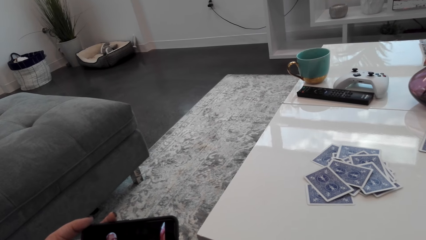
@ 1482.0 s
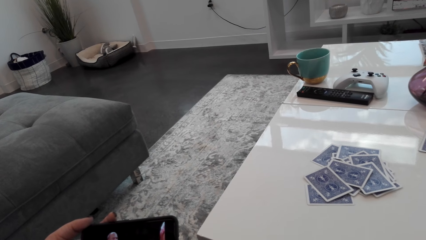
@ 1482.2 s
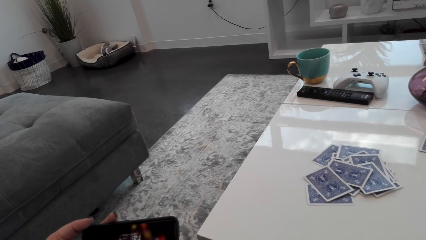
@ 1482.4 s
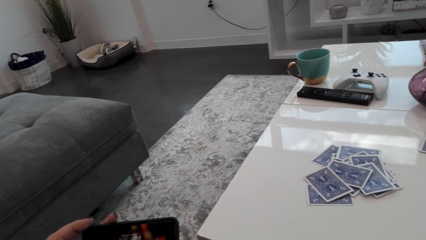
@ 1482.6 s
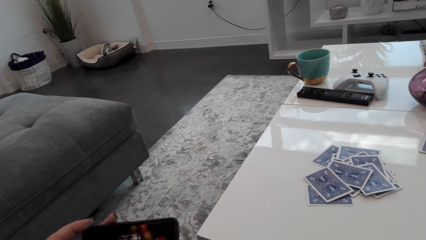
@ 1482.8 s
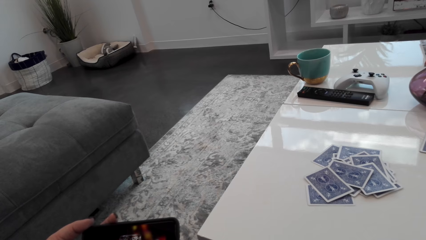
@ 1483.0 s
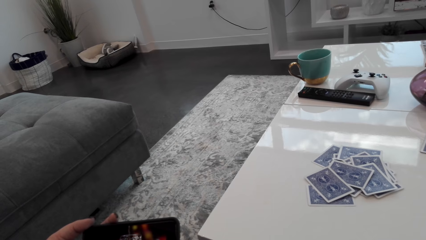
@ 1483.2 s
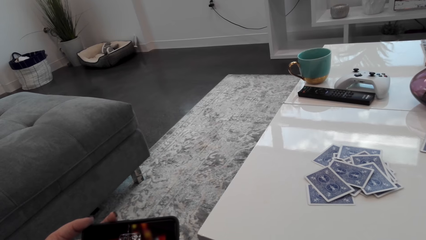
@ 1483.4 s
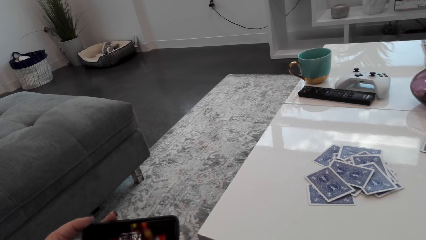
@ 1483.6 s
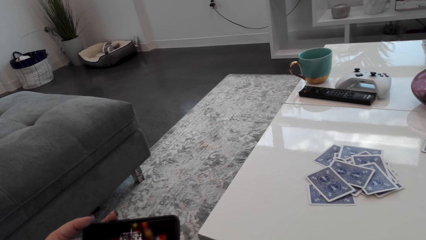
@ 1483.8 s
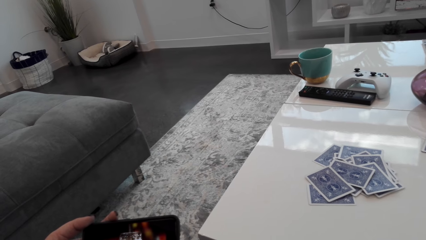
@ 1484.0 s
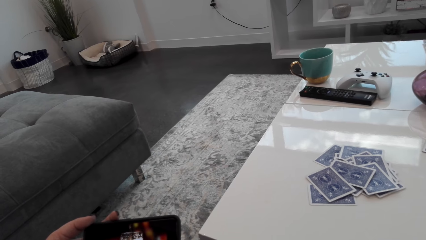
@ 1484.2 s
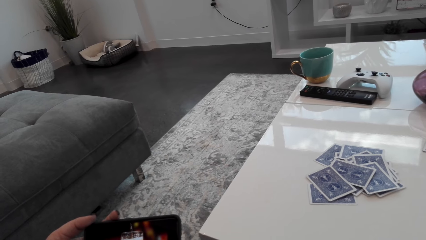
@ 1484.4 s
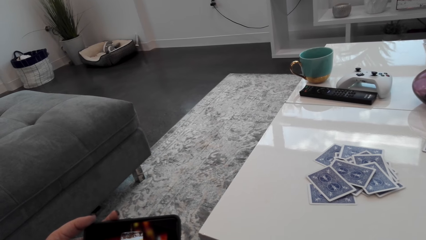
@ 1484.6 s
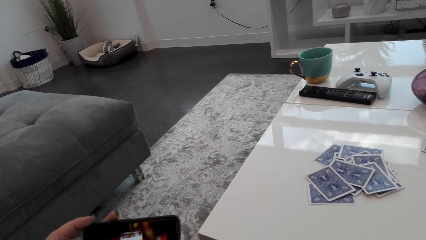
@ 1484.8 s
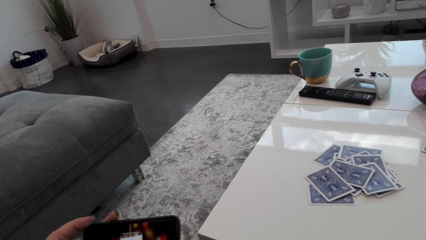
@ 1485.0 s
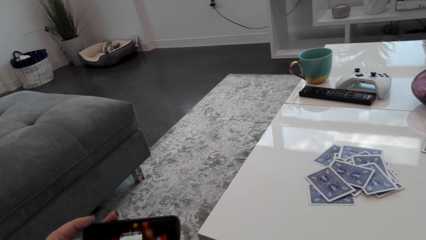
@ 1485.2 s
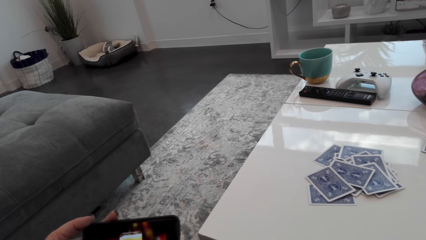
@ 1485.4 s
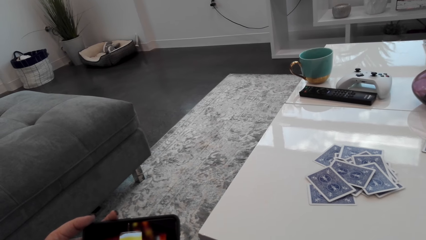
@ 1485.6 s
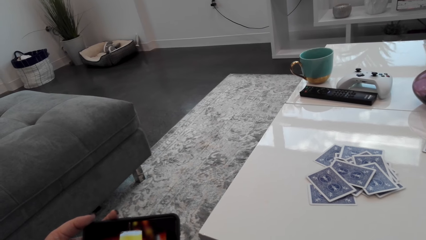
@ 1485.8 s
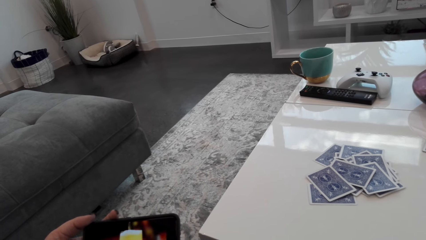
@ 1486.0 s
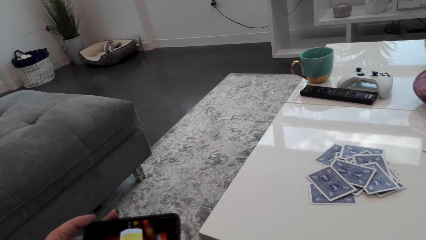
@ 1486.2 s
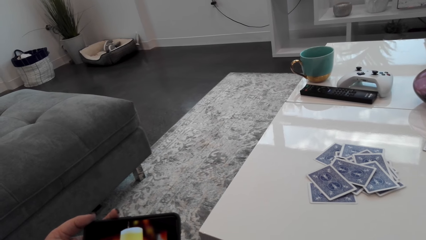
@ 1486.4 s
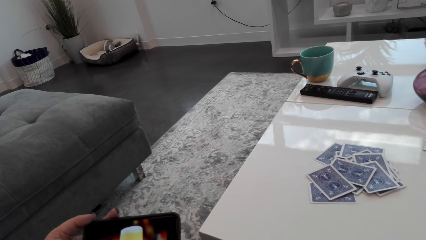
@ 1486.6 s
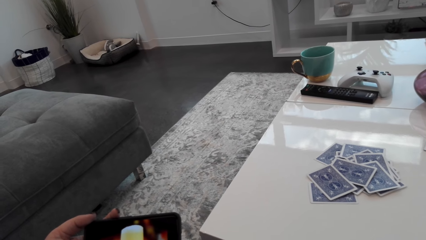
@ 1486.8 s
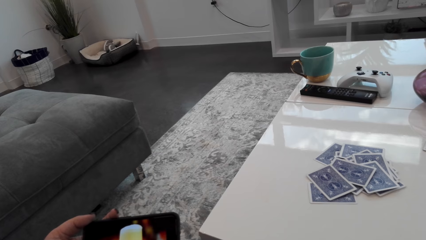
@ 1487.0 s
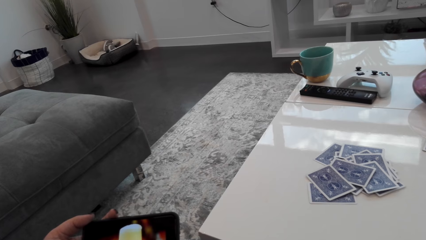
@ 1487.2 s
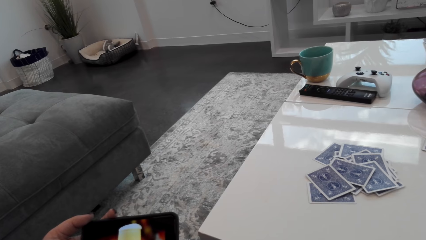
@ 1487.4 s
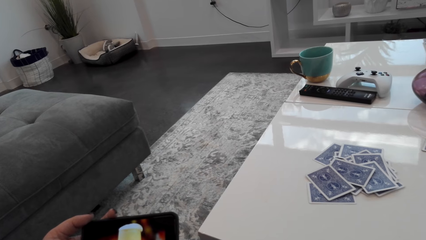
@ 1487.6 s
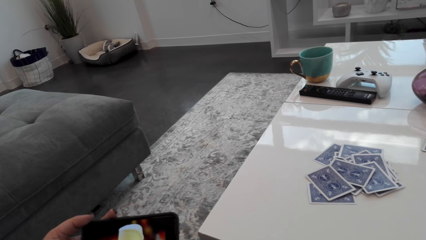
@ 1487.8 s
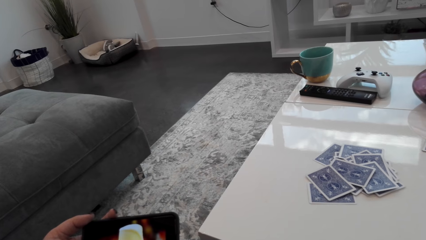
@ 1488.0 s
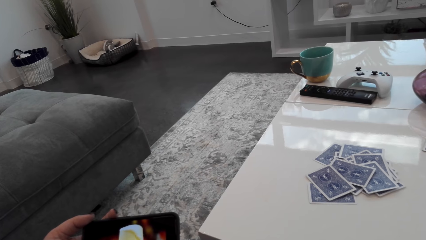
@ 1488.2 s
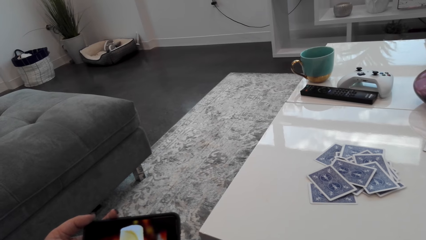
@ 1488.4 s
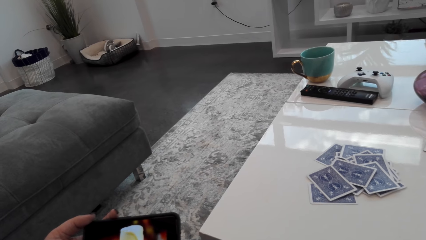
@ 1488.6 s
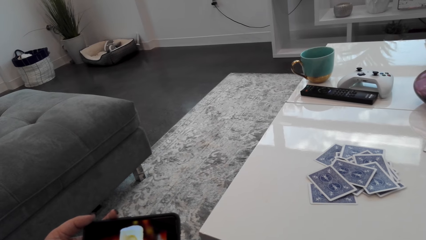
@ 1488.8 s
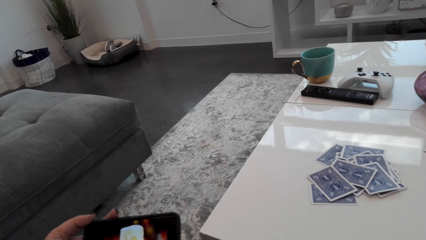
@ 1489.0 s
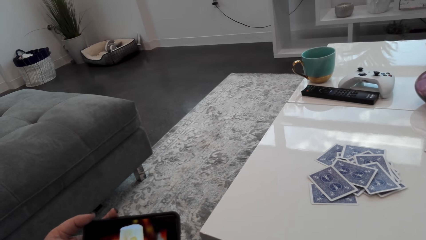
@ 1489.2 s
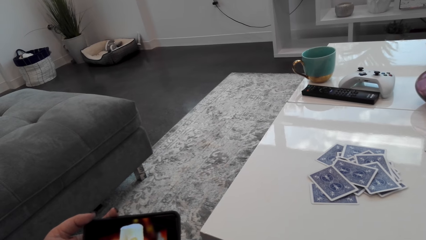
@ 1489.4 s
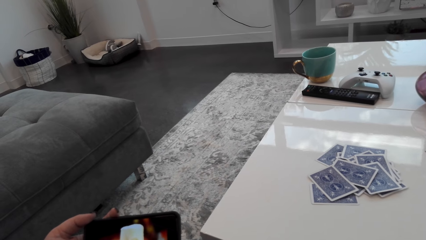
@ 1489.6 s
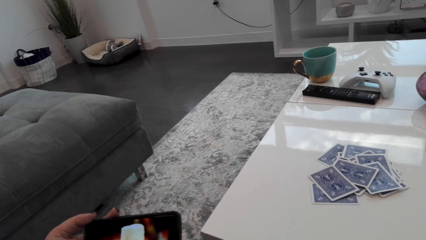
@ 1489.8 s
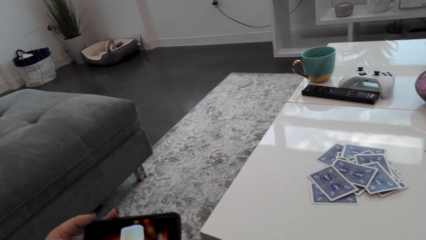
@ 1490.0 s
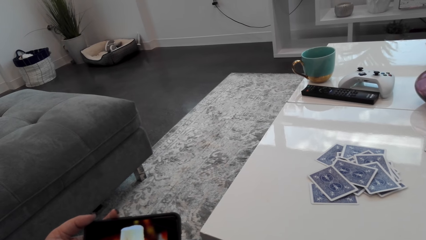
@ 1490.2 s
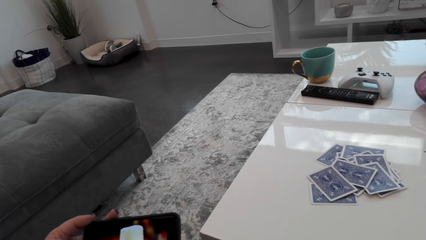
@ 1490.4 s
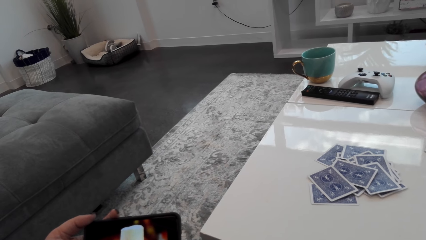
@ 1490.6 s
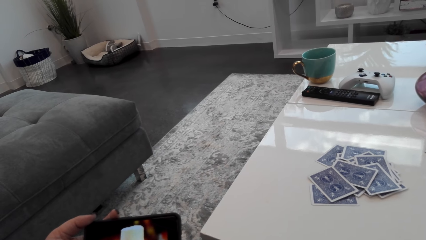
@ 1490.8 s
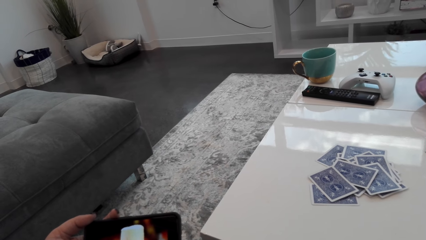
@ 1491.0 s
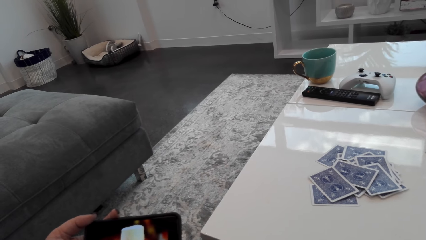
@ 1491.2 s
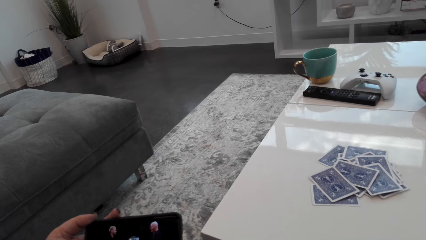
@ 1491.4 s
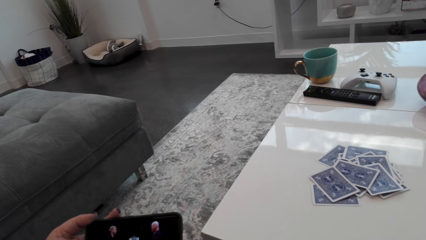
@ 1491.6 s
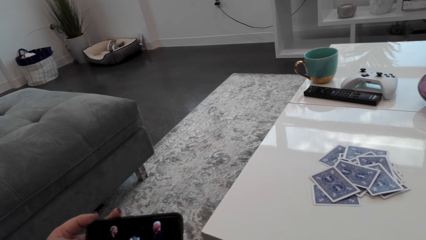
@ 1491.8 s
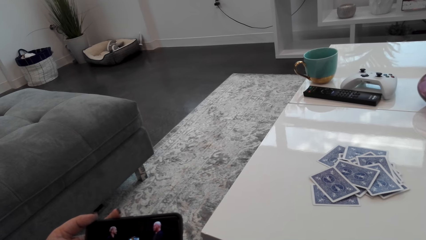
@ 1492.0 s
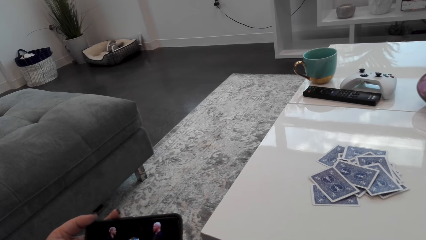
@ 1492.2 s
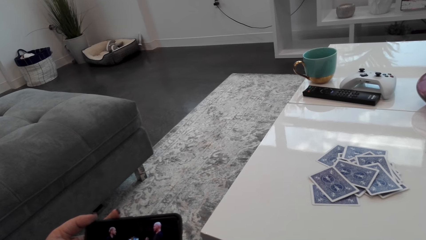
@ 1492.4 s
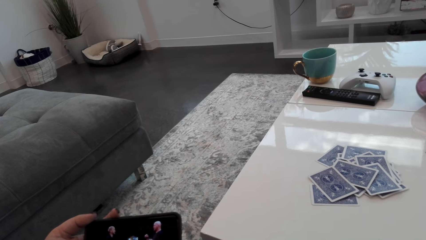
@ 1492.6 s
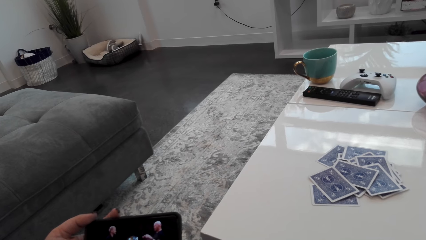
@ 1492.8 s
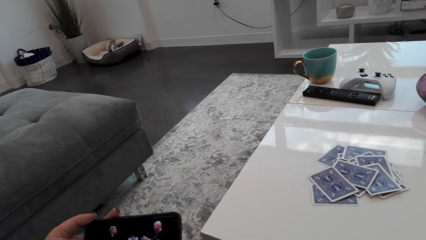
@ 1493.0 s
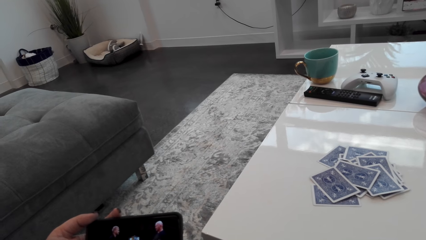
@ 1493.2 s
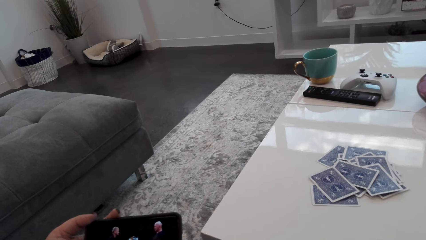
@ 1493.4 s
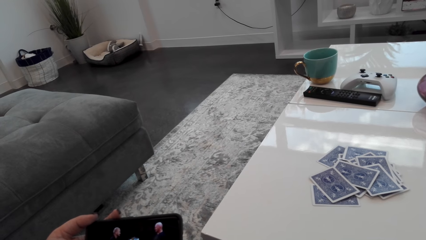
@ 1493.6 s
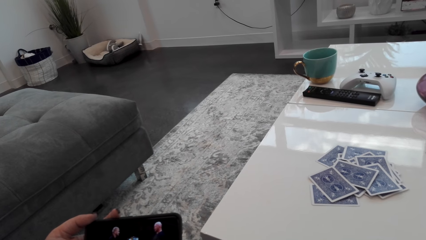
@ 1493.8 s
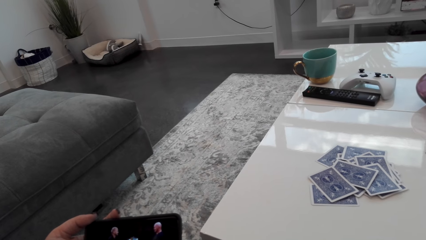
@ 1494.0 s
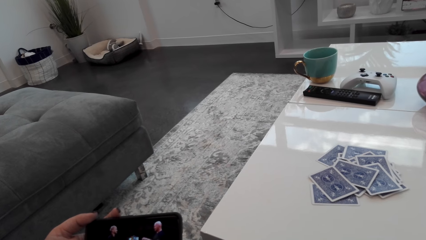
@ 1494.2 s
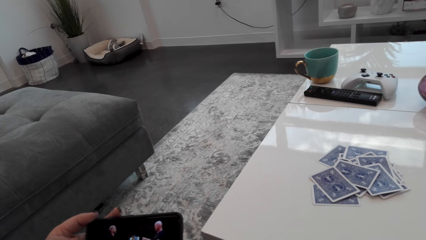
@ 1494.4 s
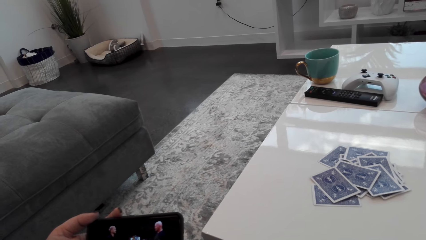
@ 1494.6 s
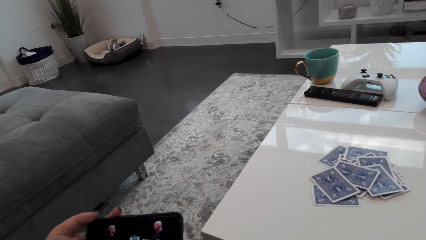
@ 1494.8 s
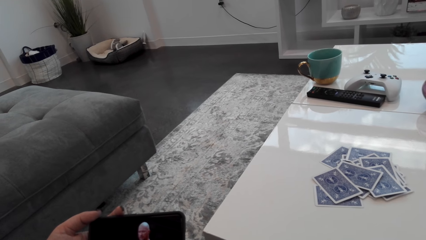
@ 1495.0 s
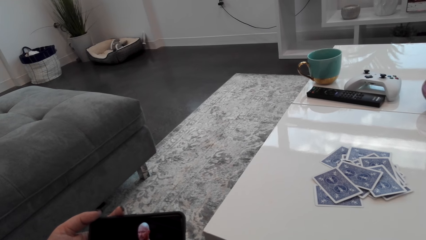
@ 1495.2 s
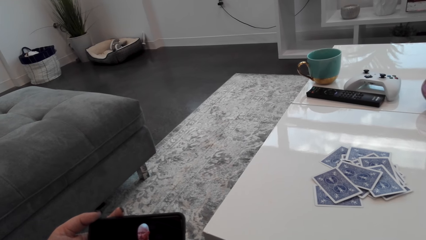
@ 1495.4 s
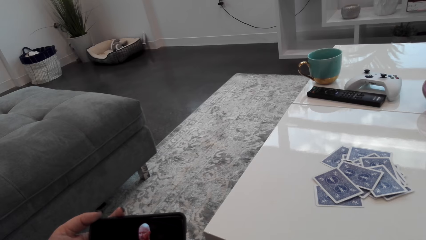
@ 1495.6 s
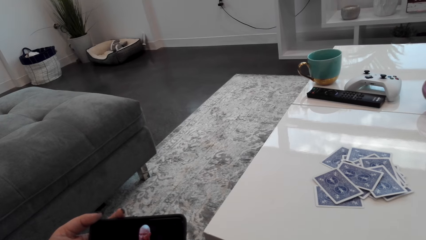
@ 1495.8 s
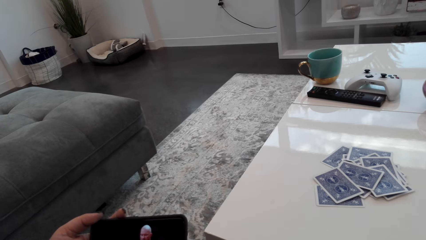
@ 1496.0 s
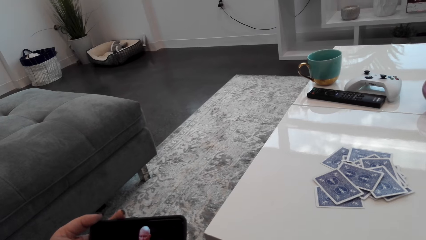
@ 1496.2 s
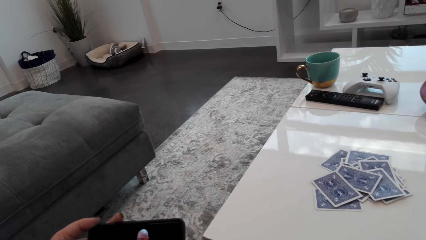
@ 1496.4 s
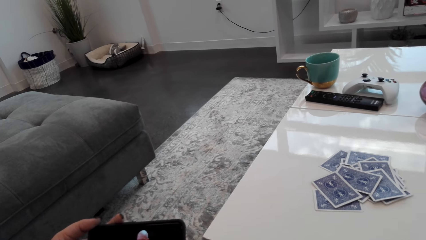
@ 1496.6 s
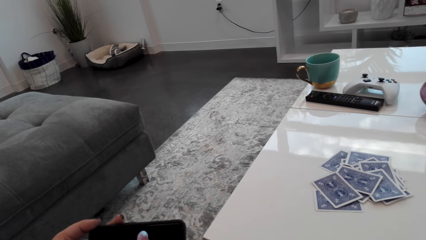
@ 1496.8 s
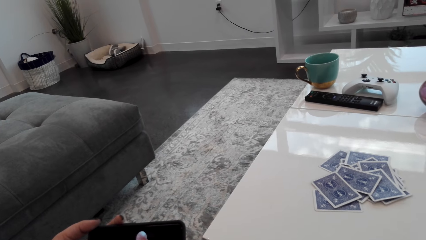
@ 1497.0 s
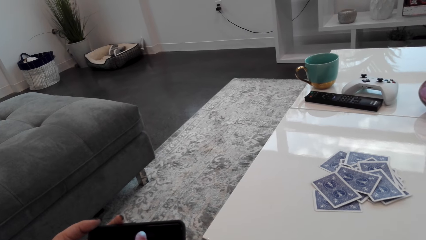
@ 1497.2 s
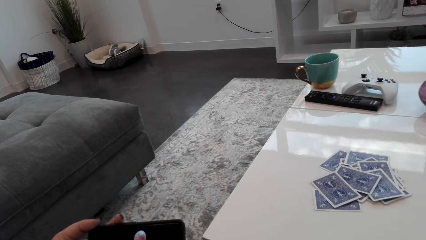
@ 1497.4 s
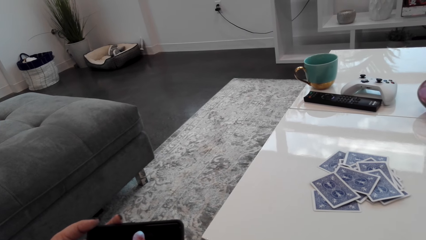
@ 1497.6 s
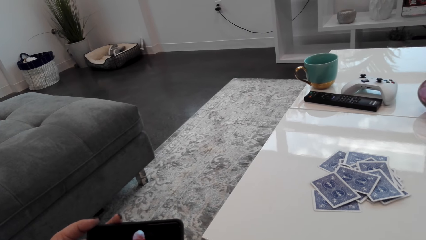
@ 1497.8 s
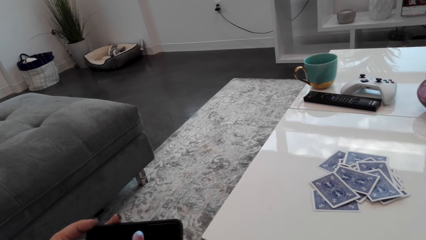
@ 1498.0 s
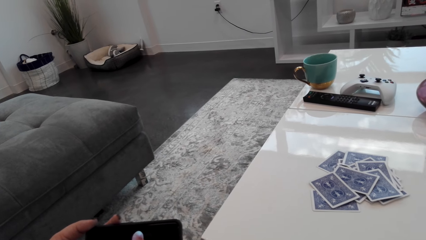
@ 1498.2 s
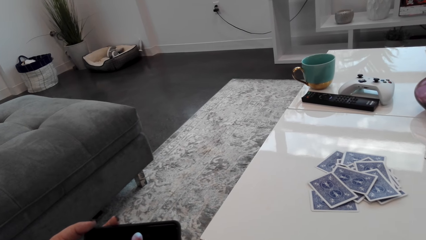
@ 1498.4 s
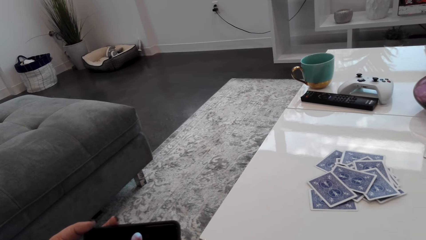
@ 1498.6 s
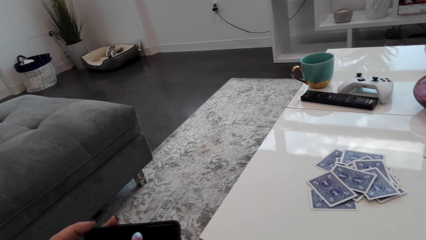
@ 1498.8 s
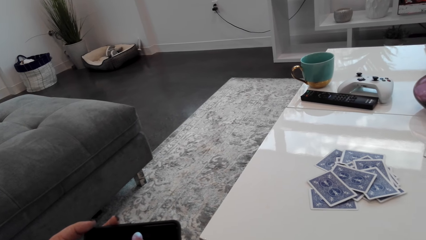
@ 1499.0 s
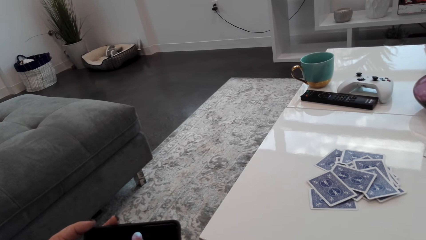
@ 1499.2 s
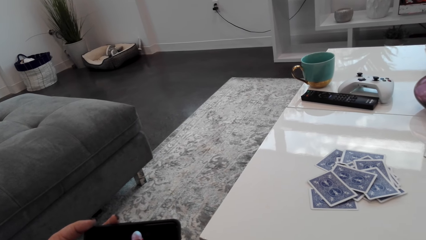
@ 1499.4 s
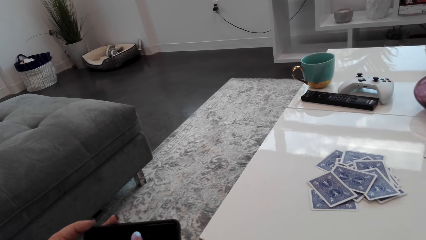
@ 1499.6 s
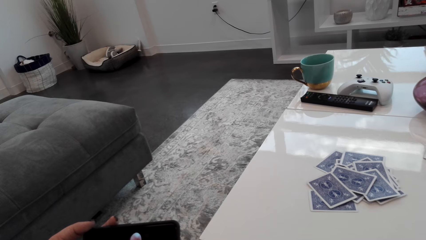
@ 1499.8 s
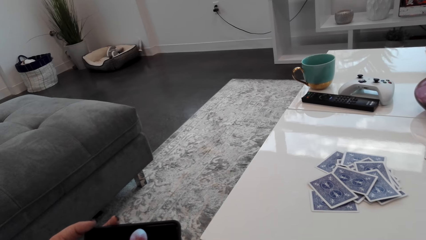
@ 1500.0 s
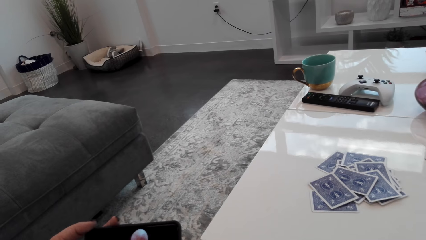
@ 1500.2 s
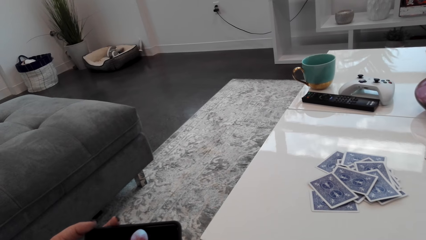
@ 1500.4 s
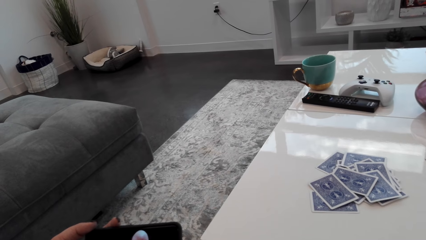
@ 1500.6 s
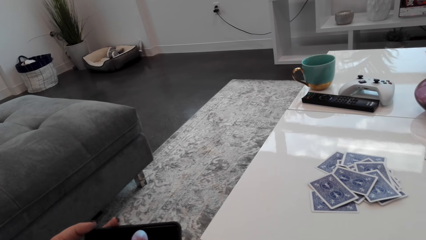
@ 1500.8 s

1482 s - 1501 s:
The camera wearer is watching.
